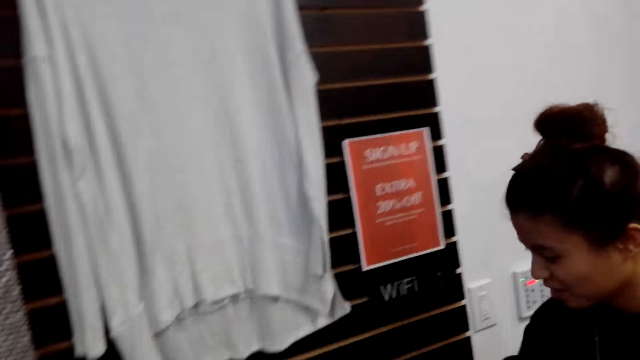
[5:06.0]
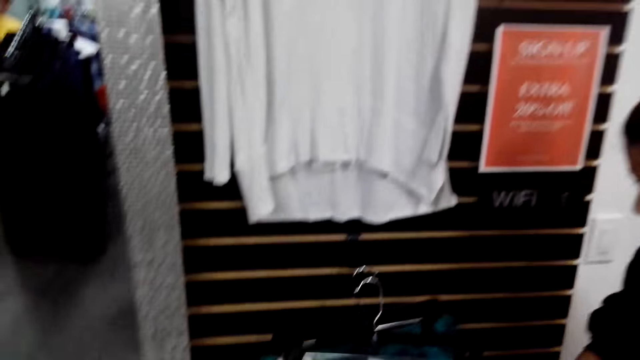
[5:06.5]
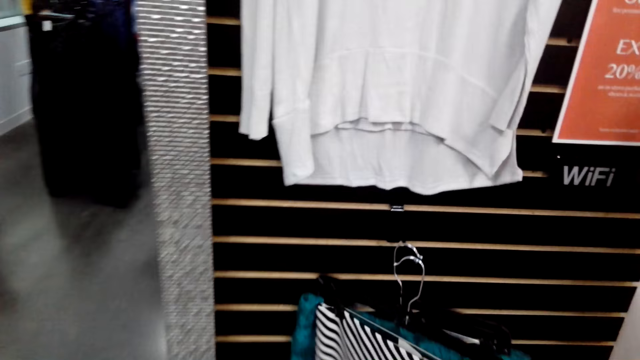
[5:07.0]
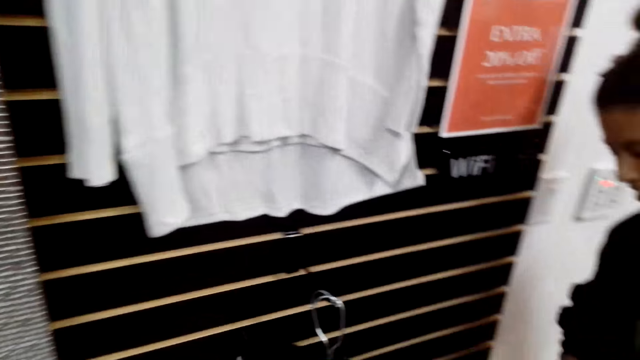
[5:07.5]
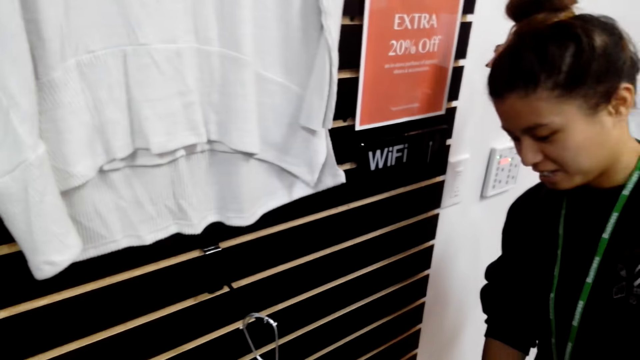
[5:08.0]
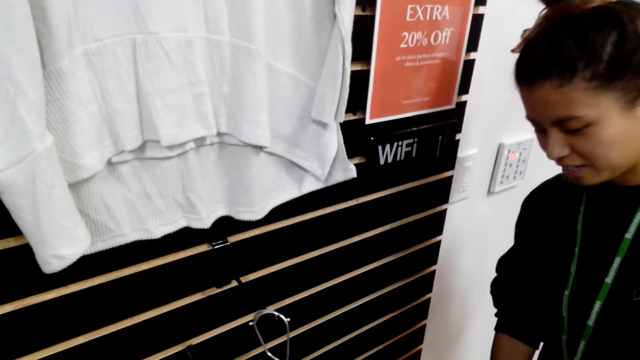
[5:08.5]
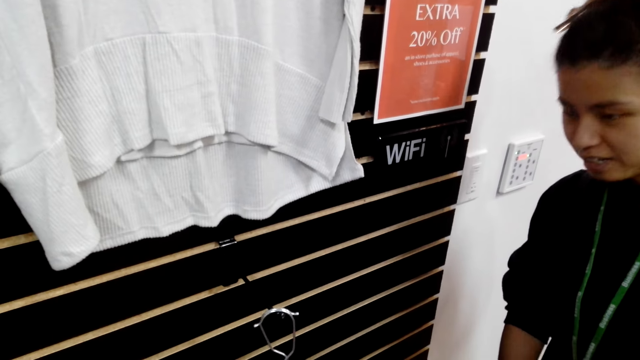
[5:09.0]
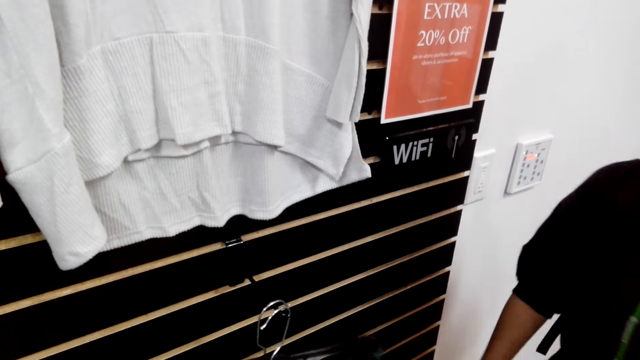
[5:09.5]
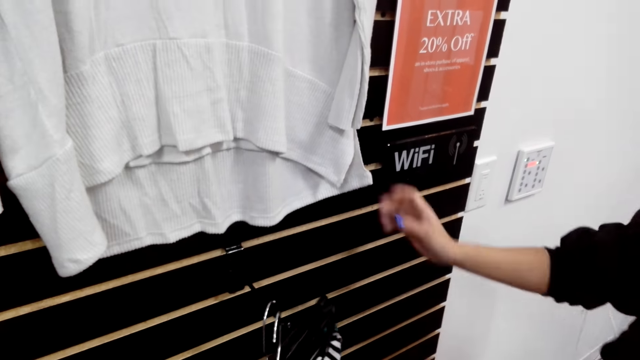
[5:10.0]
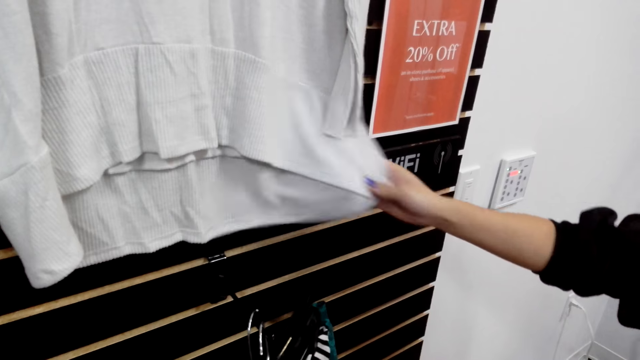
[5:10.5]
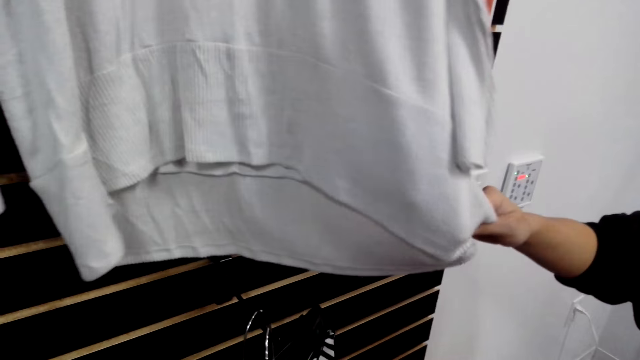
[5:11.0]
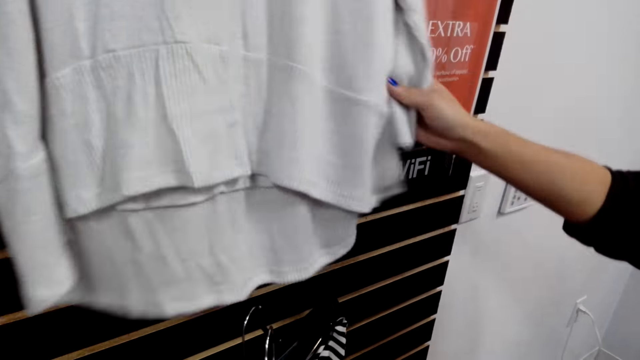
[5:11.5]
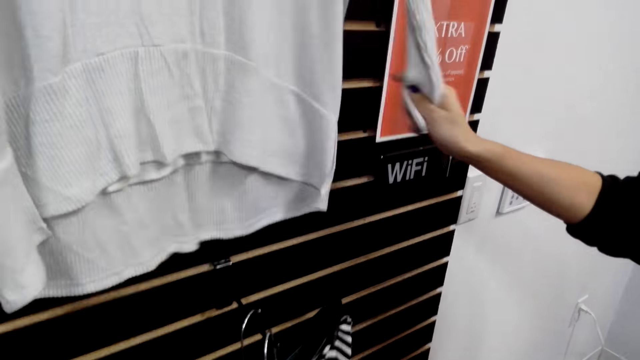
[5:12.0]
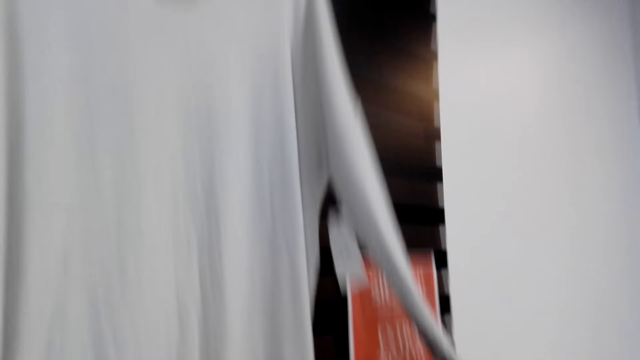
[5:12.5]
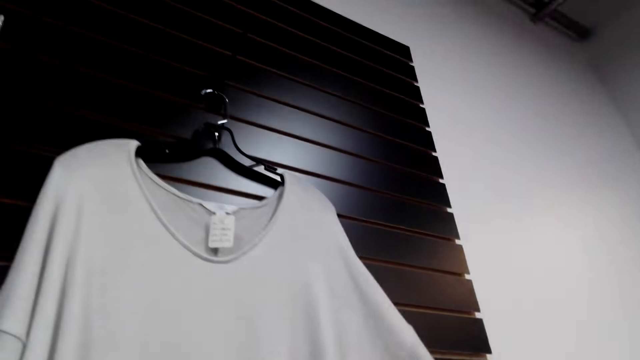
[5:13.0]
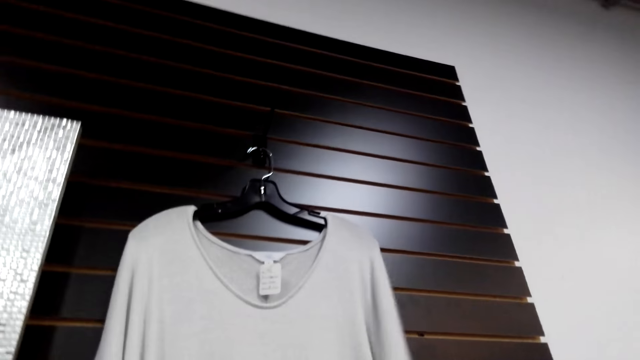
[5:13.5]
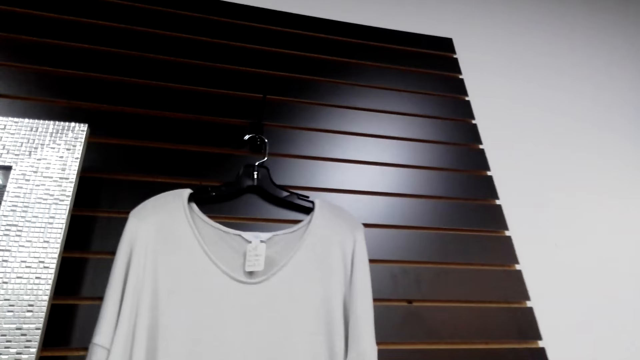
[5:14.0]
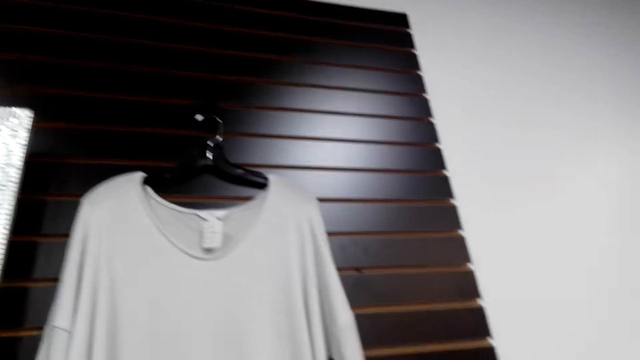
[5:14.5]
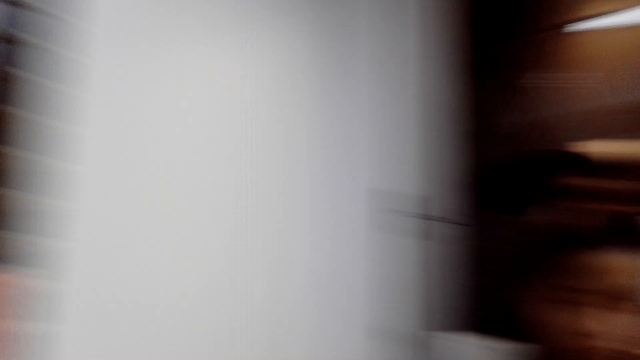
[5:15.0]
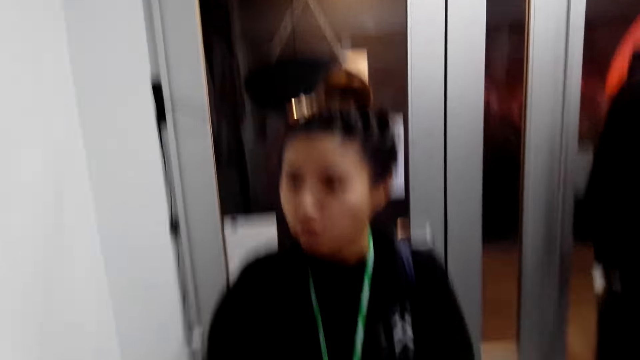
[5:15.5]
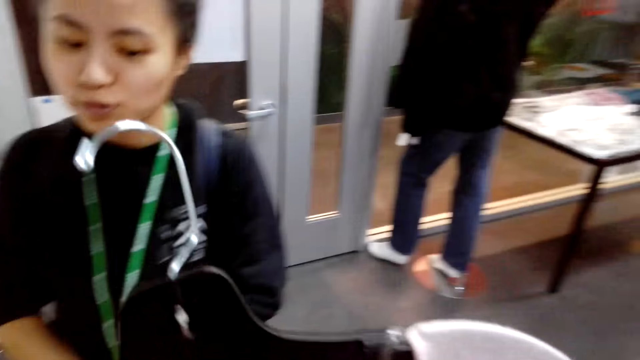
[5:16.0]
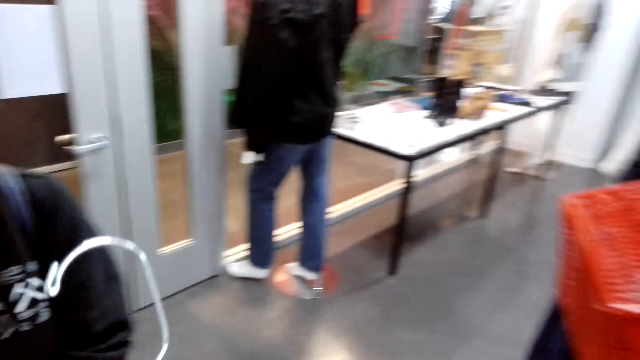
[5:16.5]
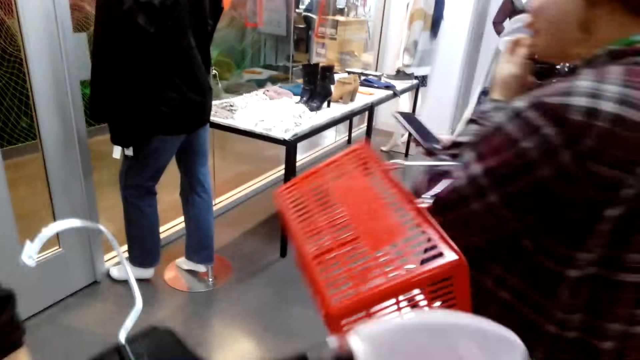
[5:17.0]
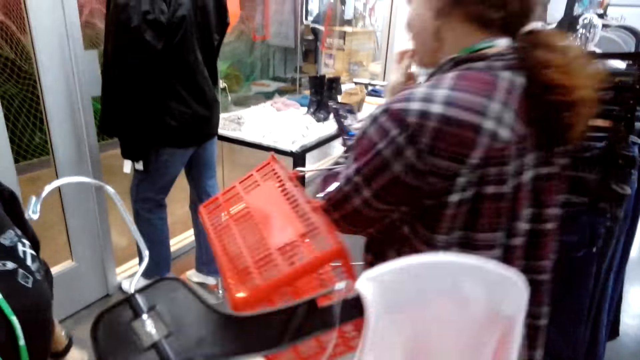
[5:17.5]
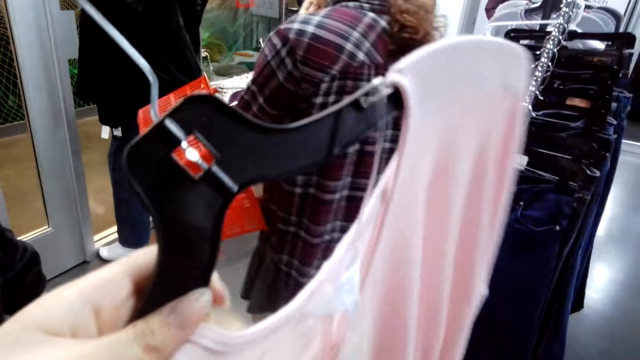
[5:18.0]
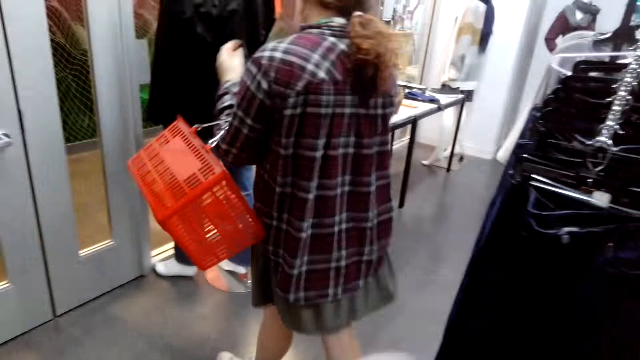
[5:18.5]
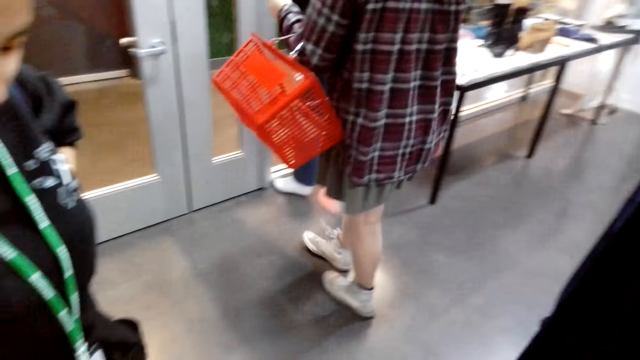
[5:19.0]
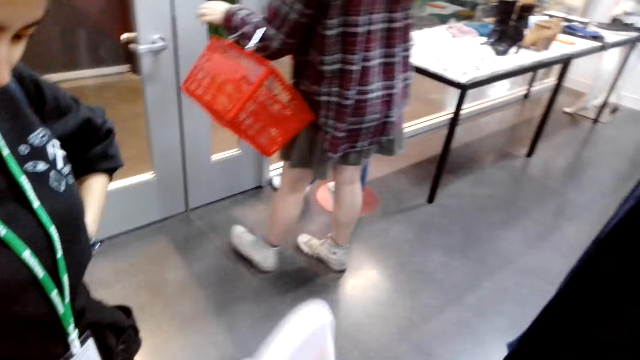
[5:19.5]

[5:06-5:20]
A lady samples clothes on a hanger in the store. The camera wearer talks to the lady. They pick up a cloth. They hold the cloth in the store.

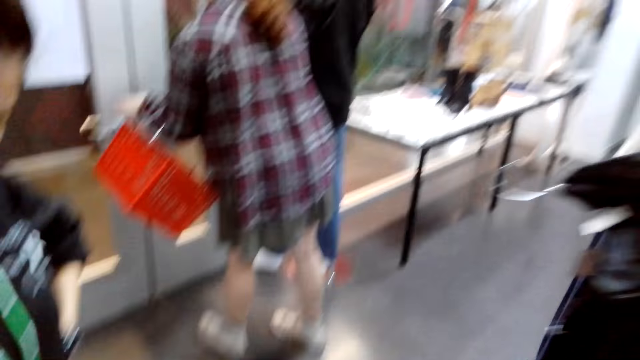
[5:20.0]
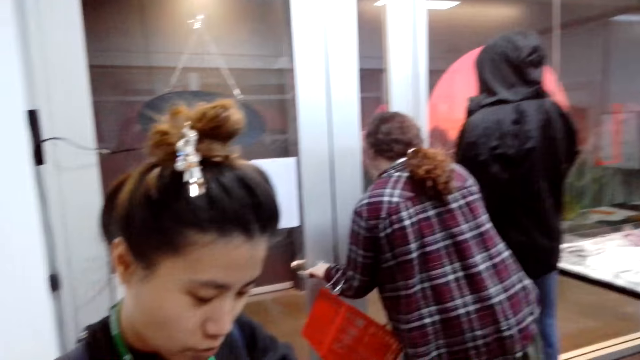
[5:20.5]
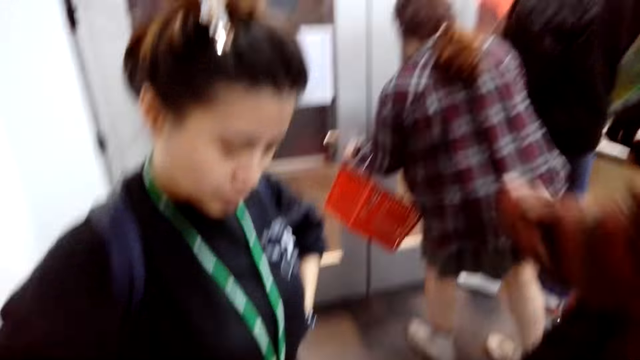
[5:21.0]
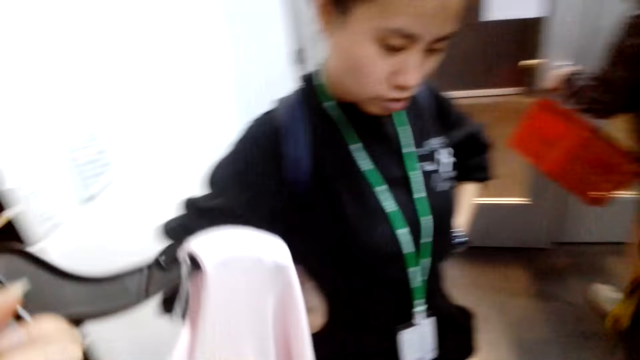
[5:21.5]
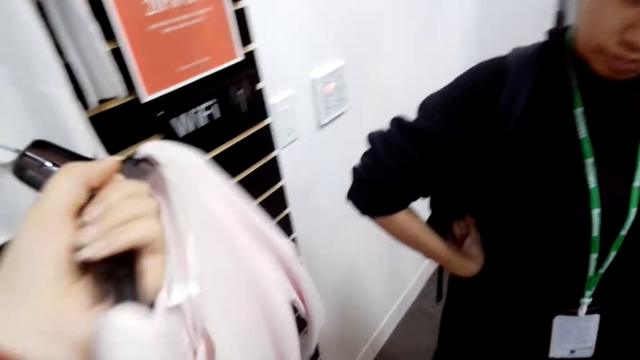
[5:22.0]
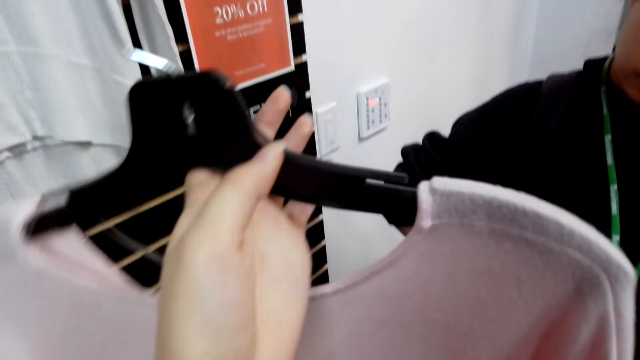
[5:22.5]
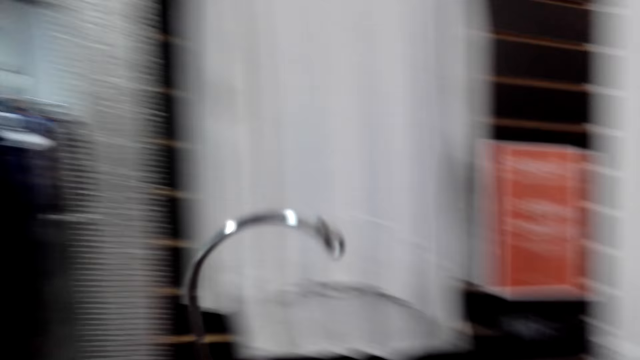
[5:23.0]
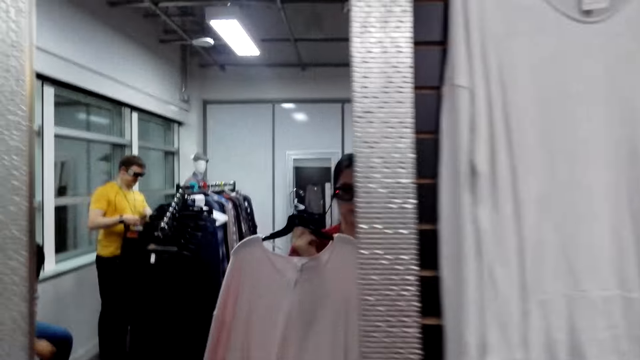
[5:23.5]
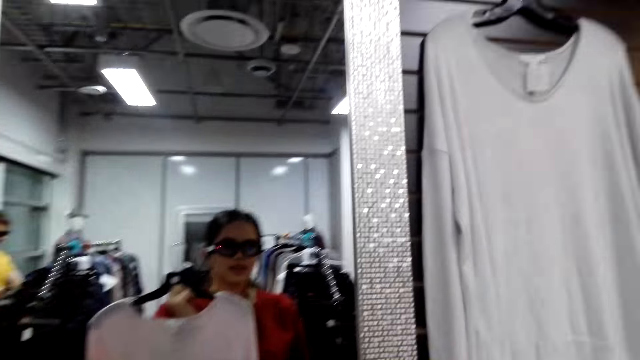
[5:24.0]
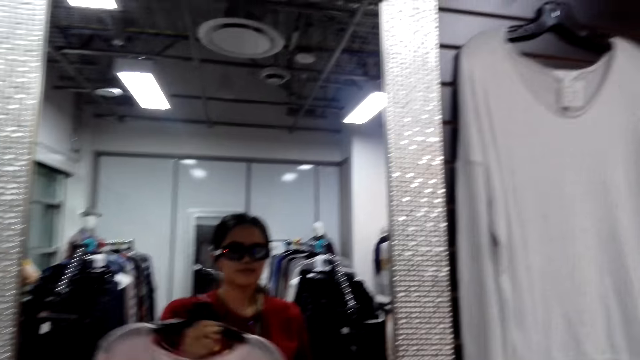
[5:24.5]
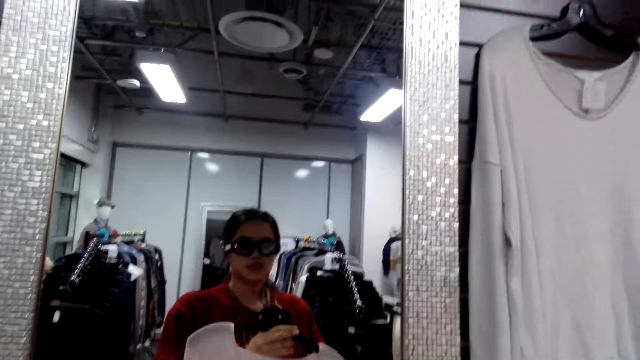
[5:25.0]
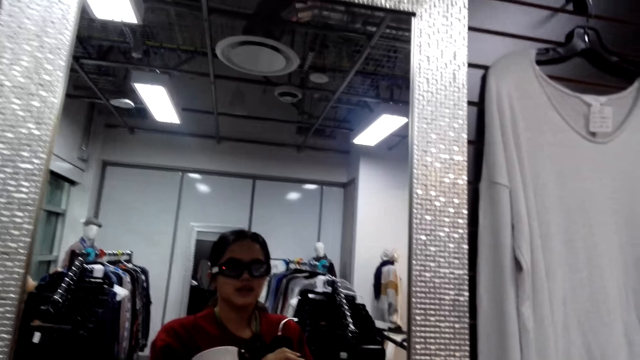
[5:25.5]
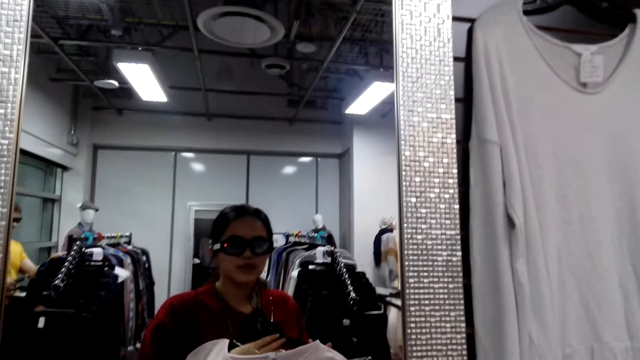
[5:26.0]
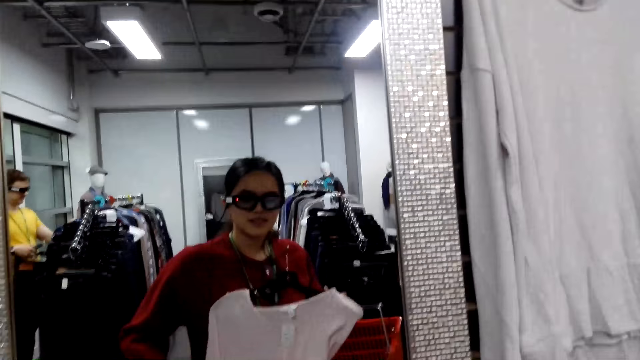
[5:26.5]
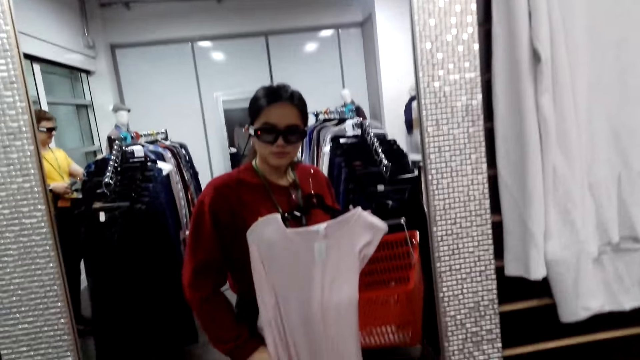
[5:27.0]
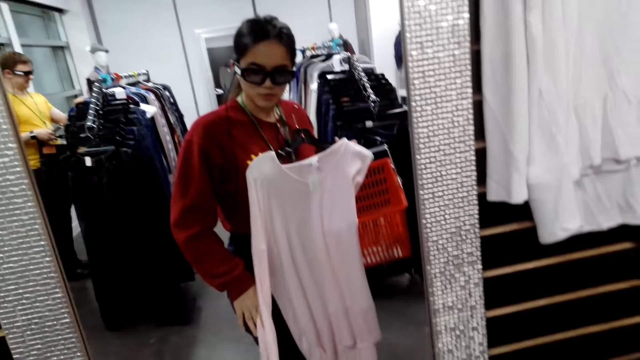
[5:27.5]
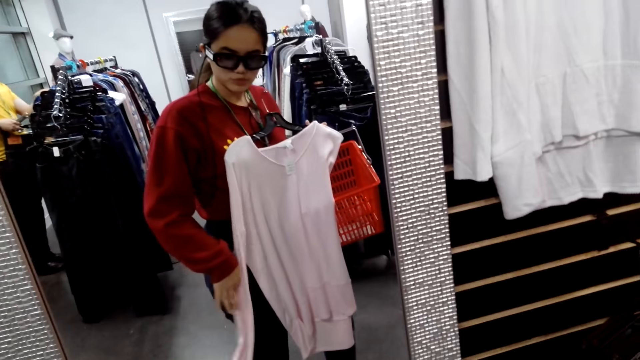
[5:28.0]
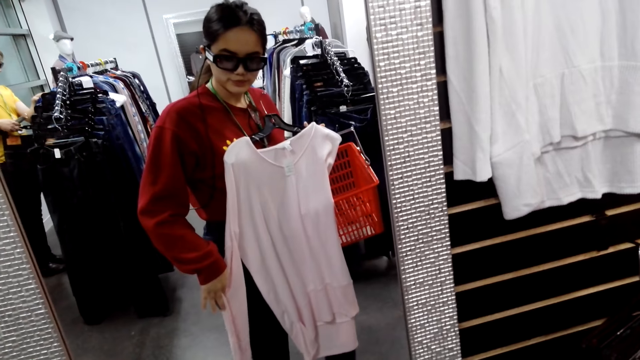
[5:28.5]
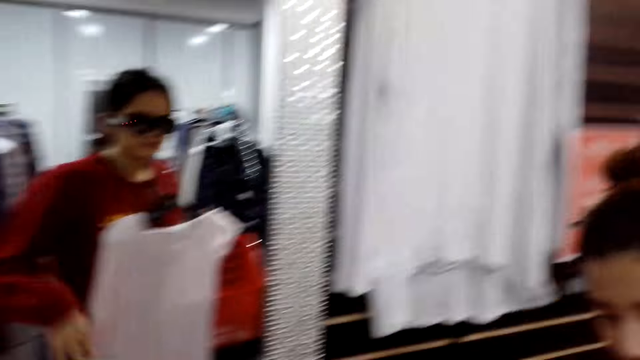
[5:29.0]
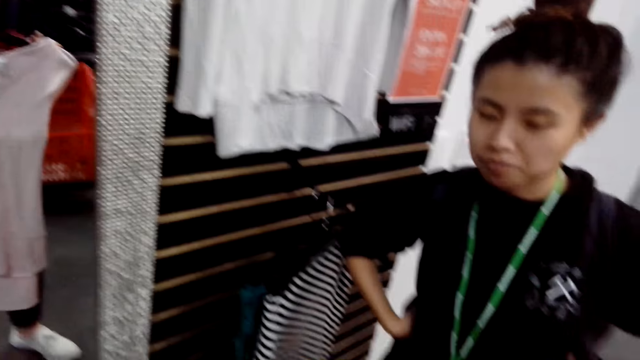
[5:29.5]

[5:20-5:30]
A lady stands in the store. The camera wearer talks with the lady. They hold a cloth in the store. They look at themselves in the mirror. They fit the cloth in the store.
